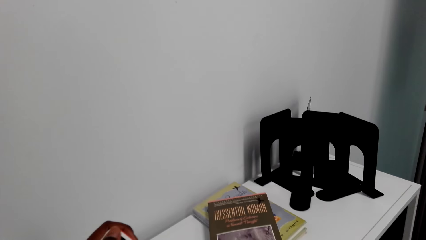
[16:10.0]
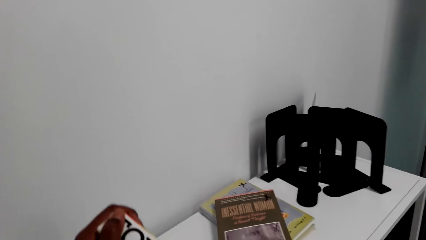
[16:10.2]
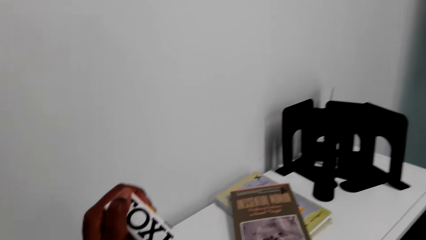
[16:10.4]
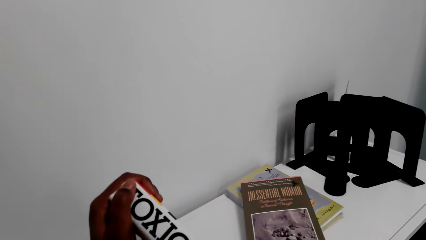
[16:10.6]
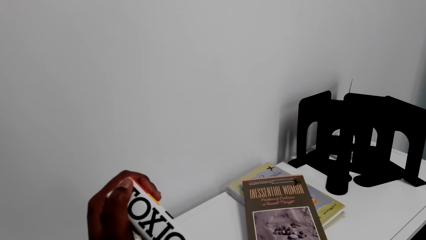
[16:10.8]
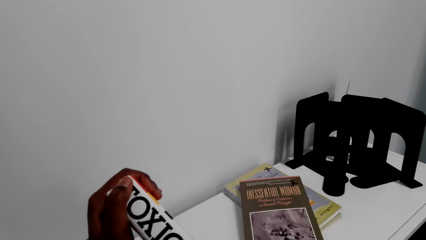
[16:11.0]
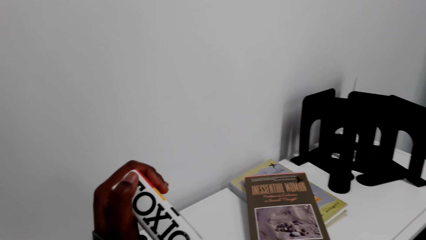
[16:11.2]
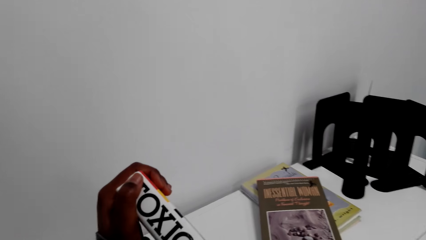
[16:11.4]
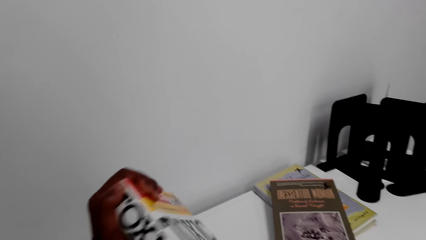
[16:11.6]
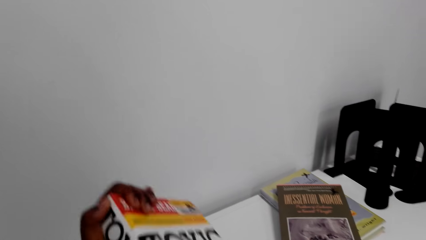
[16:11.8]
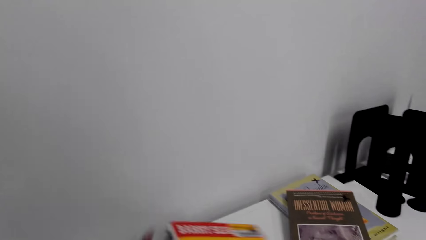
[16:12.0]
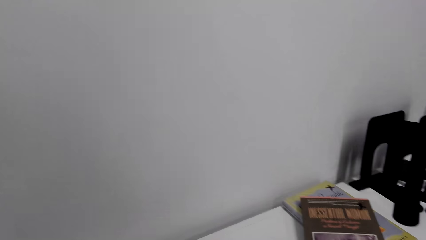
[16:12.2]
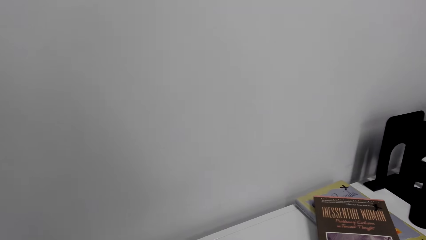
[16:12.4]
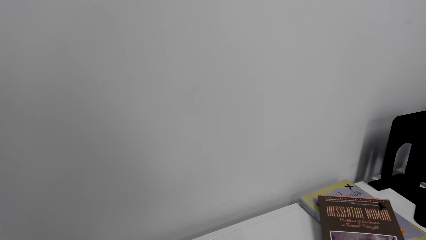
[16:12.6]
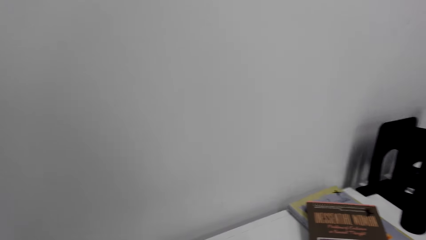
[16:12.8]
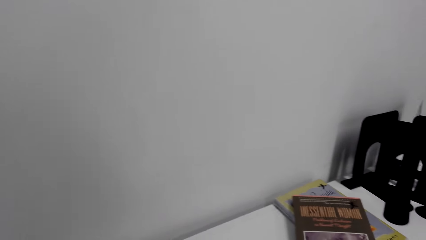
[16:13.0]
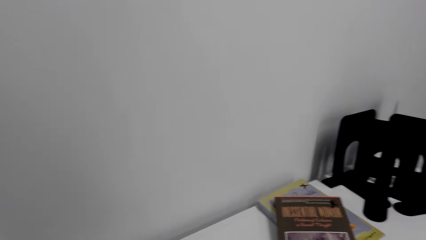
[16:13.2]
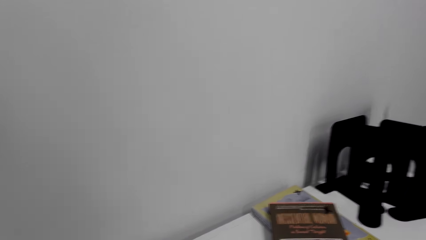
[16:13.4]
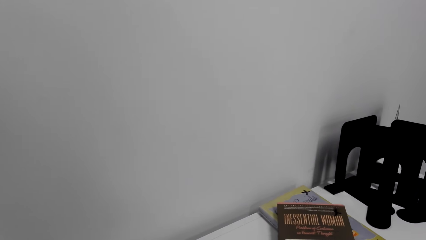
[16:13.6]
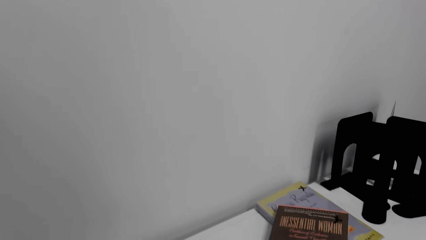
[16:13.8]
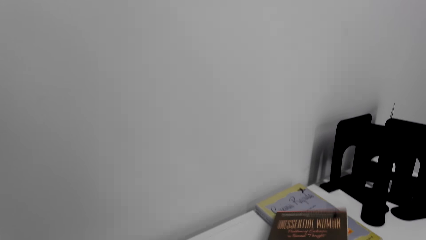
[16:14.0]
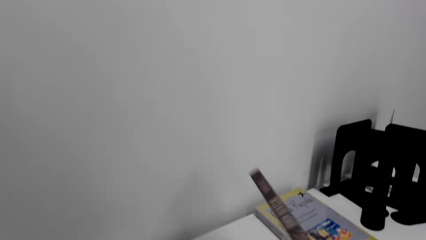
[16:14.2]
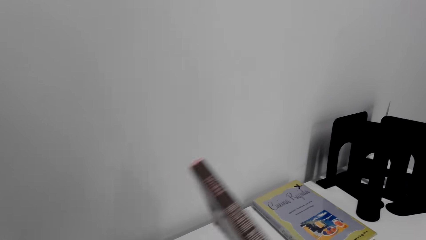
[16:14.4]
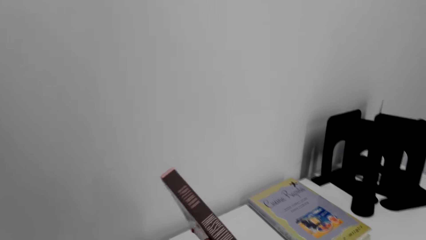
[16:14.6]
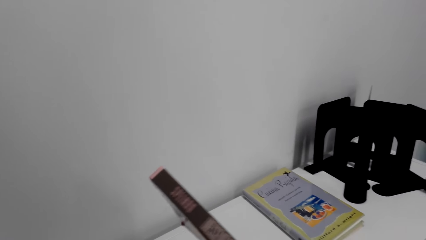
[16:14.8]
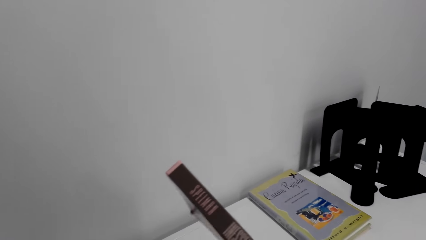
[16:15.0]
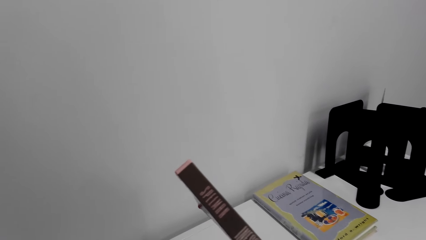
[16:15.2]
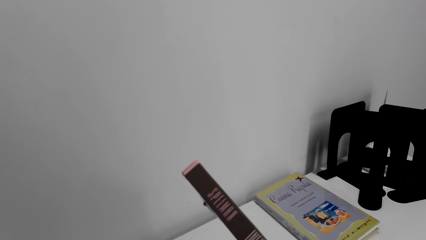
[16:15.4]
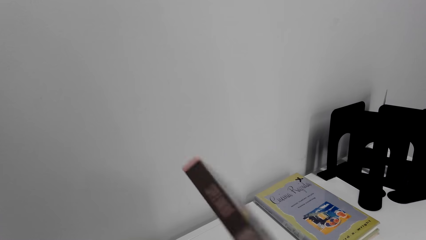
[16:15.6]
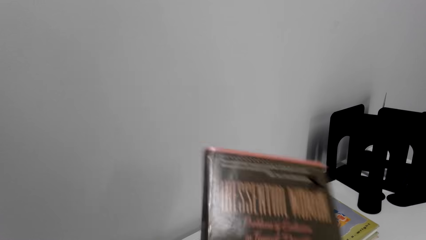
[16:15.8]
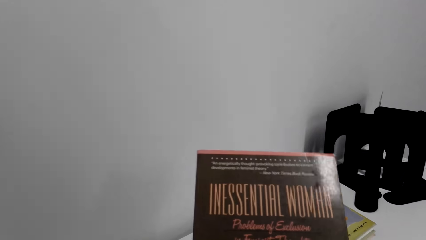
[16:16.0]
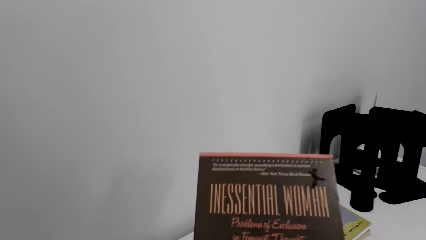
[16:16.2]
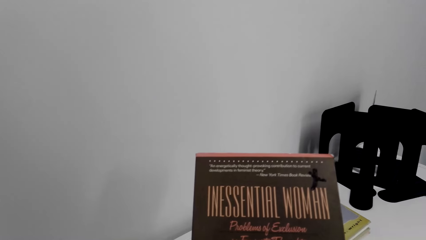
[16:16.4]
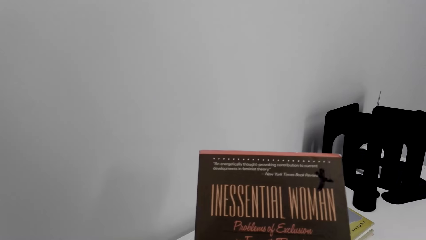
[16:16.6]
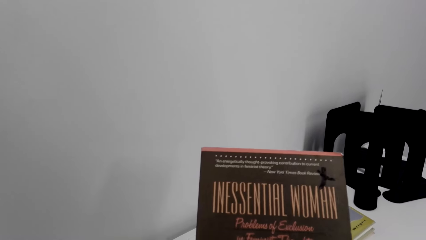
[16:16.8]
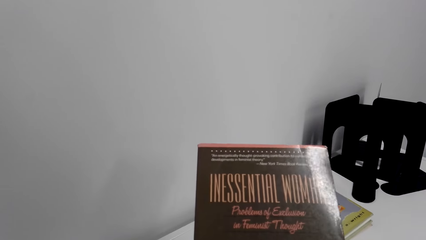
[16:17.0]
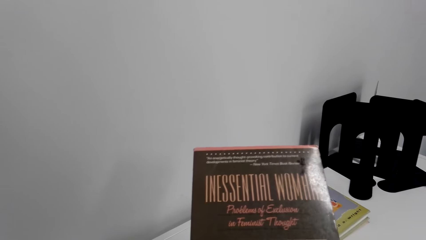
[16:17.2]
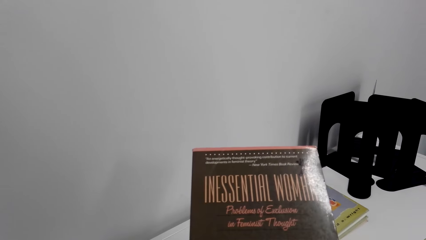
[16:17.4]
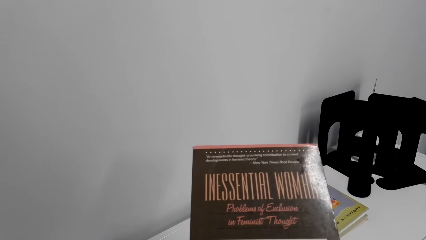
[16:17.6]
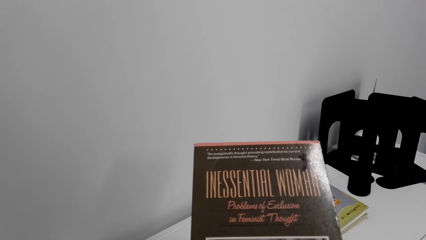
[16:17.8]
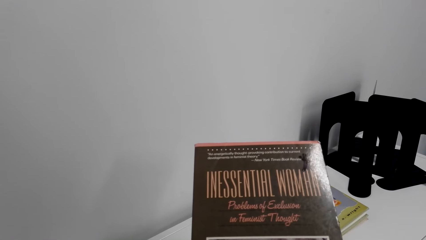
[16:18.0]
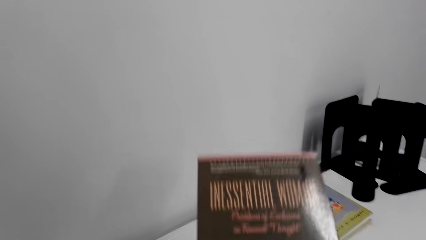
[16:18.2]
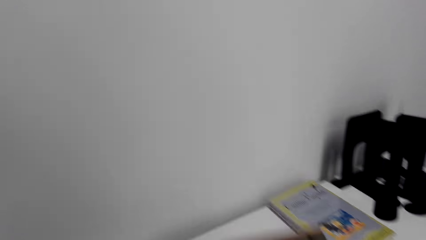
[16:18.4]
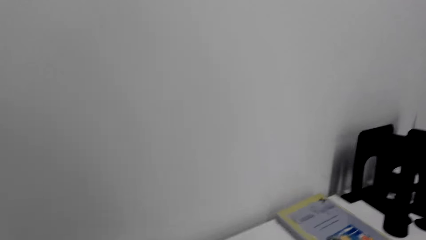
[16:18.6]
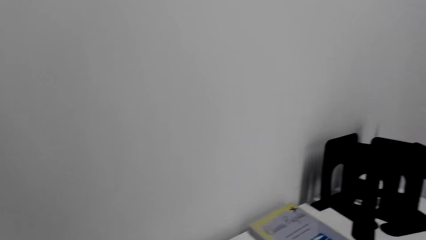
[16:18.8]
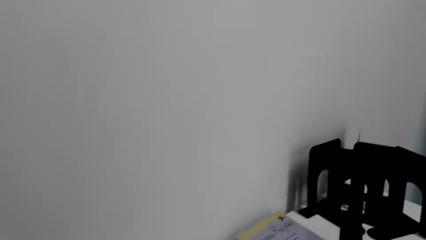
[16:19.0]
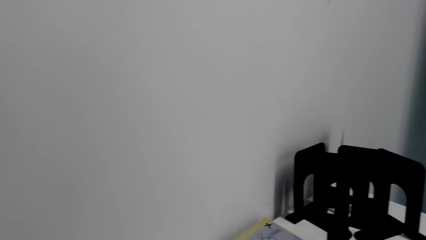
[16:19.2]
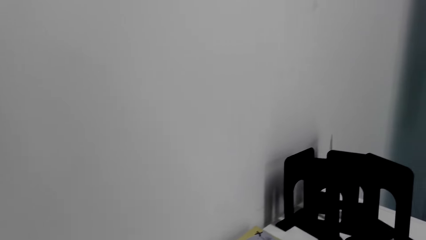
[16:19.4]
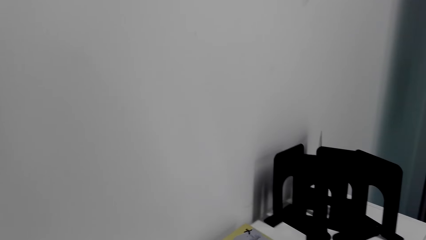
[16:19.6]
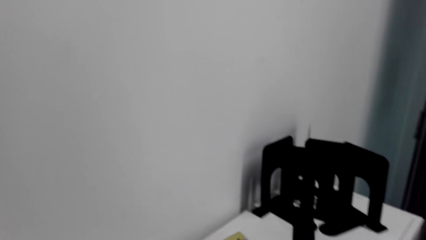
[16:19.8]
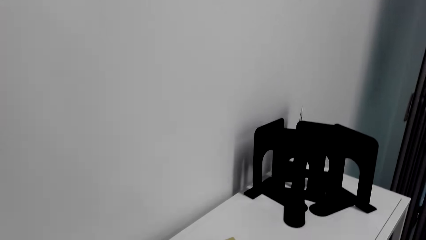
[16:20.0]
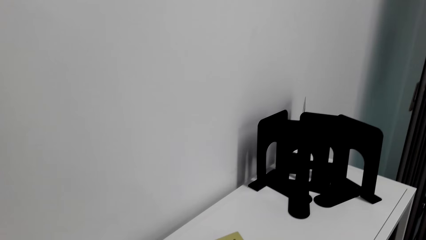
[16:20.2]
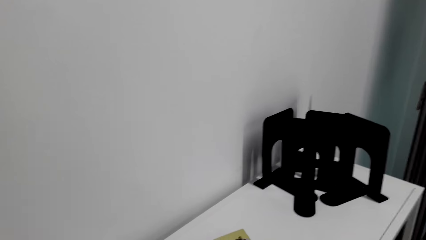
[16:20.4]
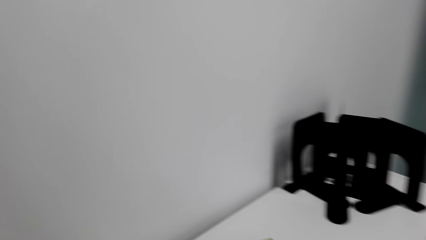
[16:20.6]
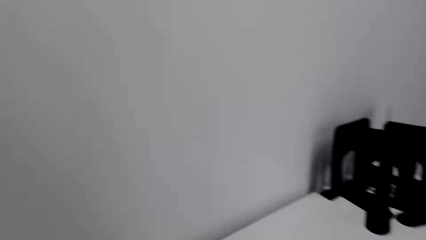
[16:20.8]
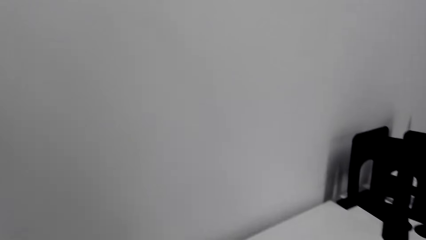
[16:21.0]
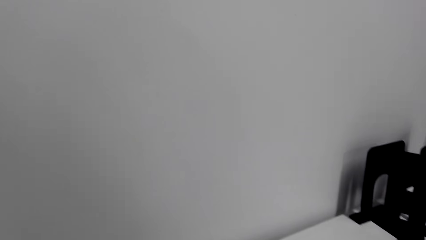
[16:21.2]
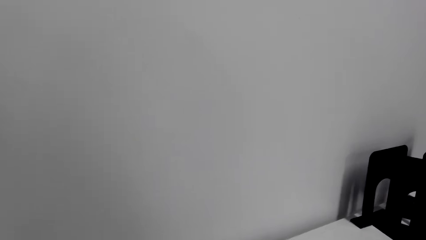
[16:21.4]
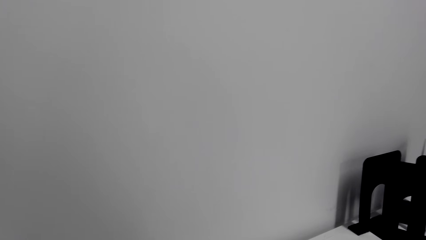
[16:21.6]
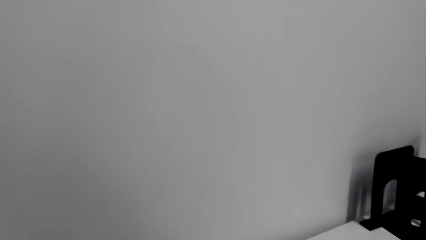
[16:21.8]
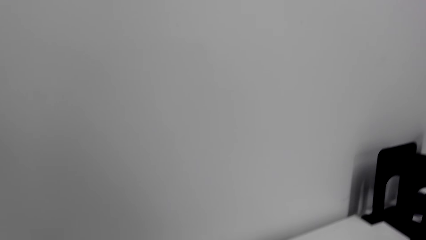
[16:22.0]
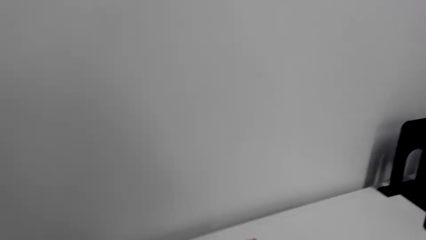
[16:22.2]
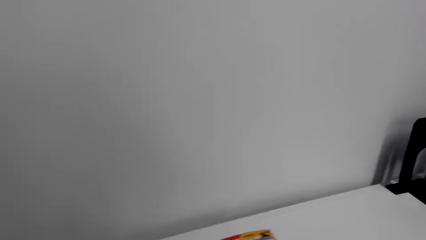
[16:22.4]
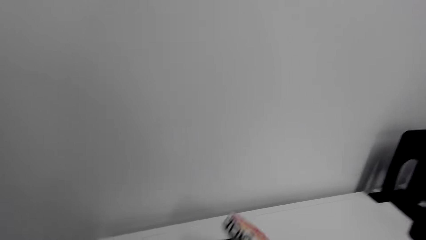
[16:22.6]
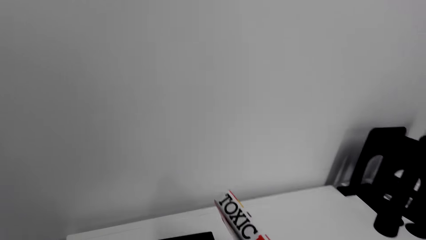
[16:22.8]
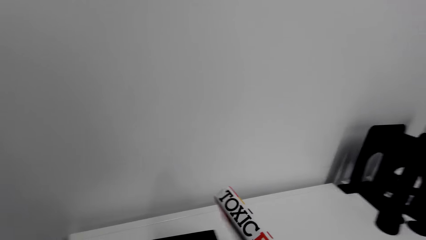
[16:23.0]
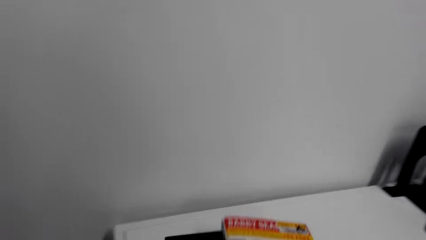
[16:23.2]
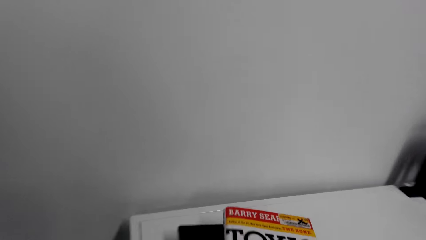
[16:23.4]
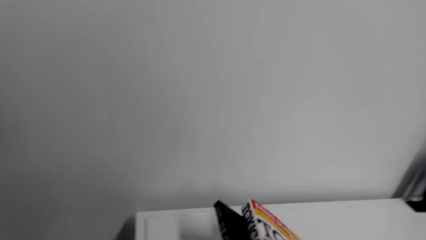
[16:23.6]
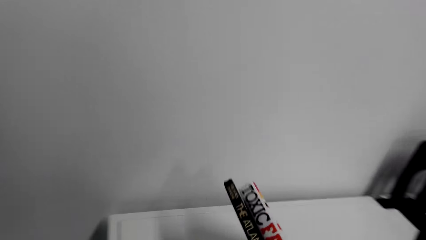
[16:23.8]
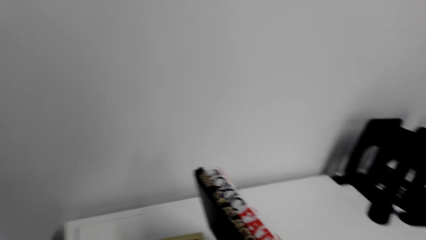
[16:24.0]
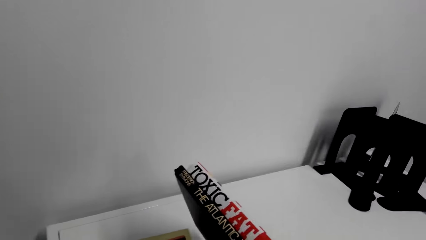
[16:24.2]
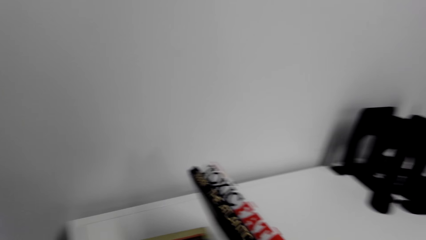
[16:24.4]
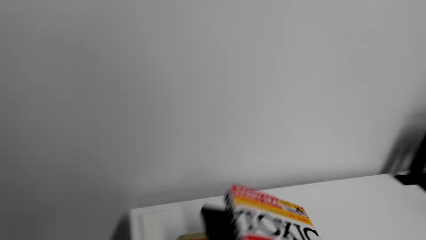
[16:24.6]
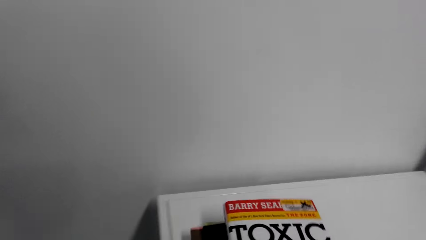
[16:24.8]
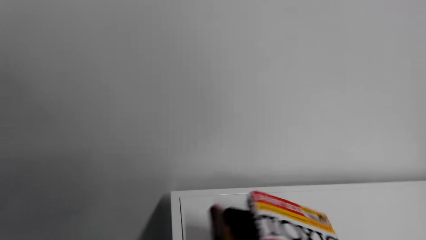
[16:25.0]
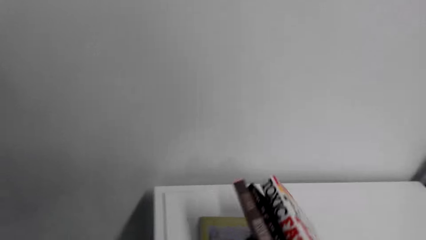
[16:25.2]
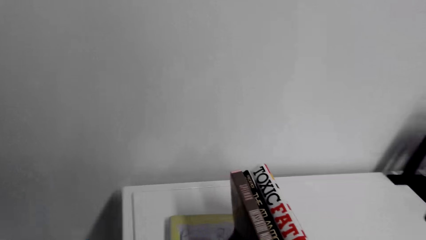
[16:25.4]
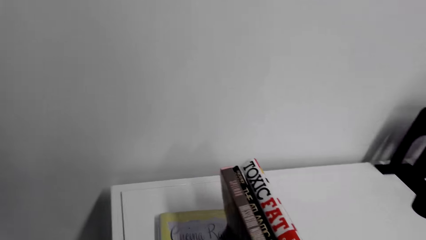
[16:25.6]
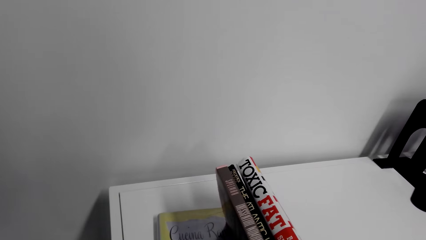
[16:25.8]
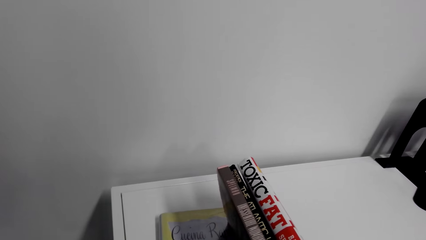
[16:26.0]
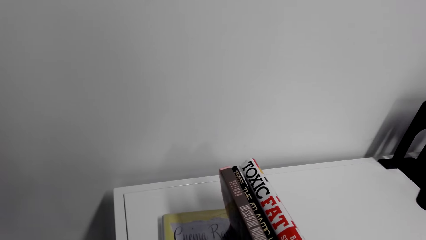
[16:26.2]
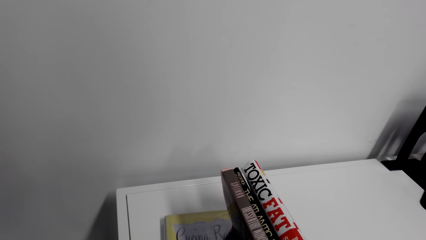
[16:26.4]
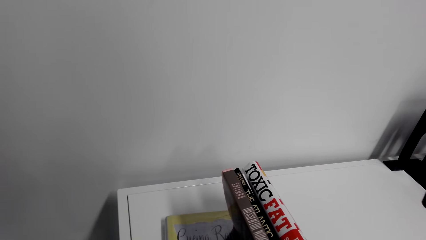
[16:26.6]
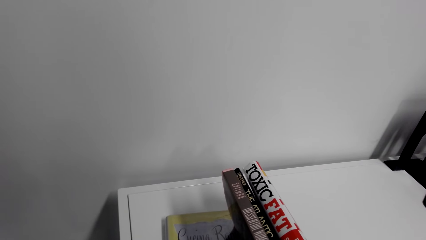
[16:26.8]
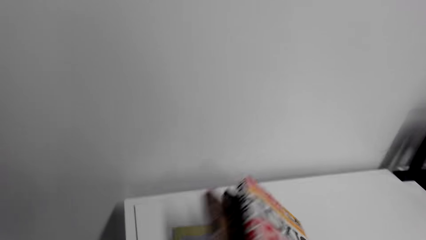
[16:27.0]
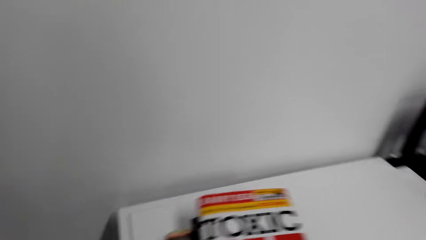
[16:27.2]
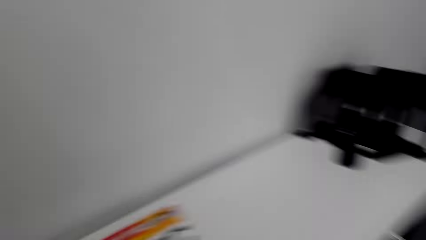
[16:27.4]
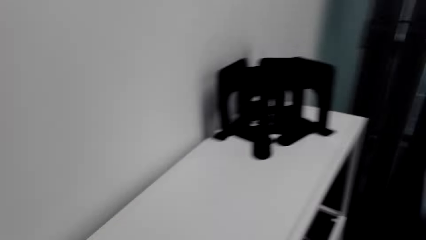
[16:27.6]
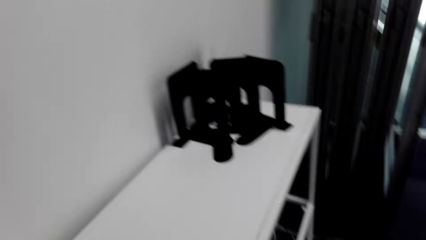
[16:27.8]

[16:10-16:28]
The camera wearer looks at a novel cover page. They hold a book with both hands. They turn the novel and put the novel on the cabinet. They take a novel on the cabinet with the right hand. They read on the novel cover page. They turn the book with the right hand. They read the cover page of the novel. They look around. They place the book on the table. They arrange novels on the cabinet. They place the book on the table with the right hand. They pick up the book with the right hand. They hold the book with the right hand. They look on the novels.
